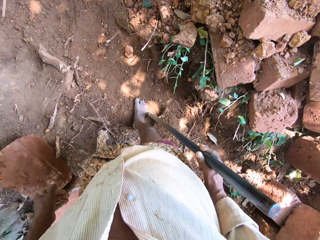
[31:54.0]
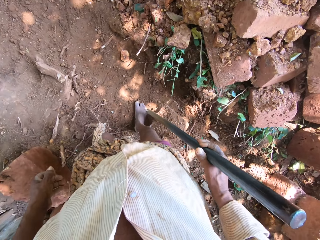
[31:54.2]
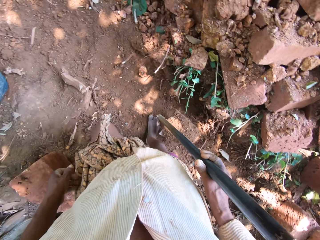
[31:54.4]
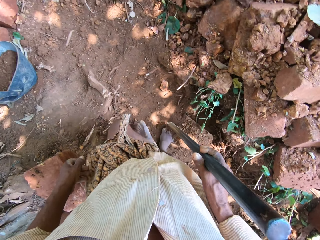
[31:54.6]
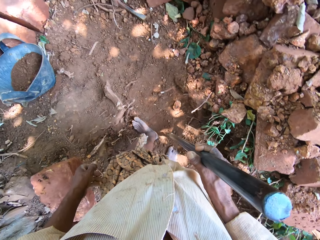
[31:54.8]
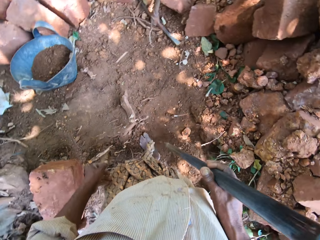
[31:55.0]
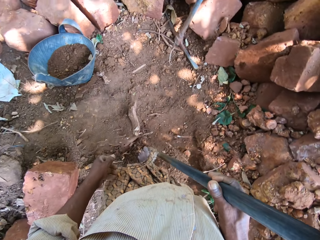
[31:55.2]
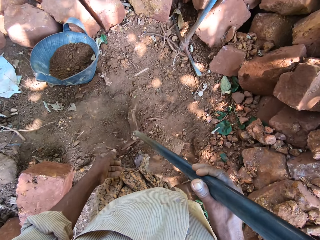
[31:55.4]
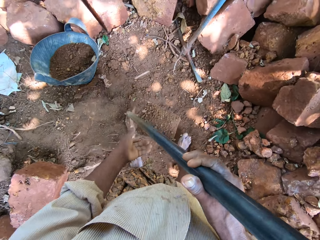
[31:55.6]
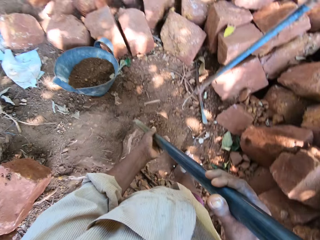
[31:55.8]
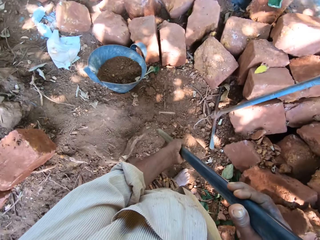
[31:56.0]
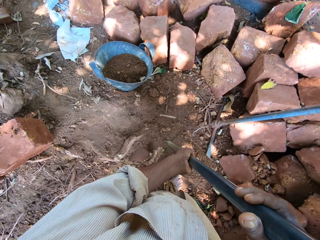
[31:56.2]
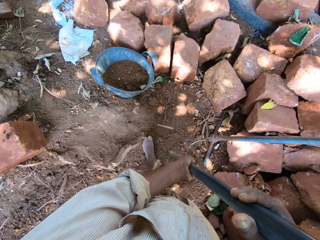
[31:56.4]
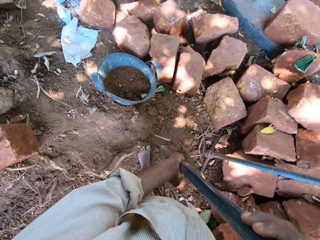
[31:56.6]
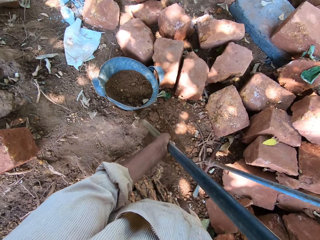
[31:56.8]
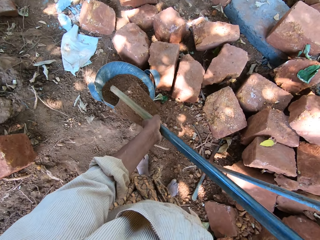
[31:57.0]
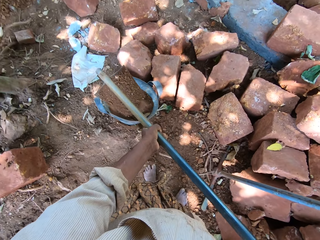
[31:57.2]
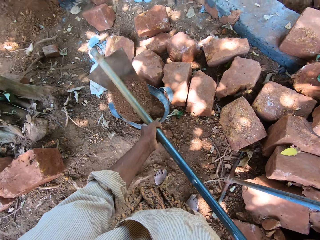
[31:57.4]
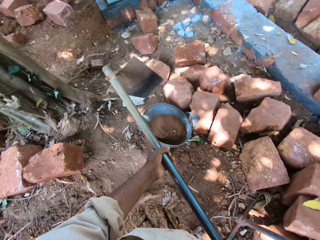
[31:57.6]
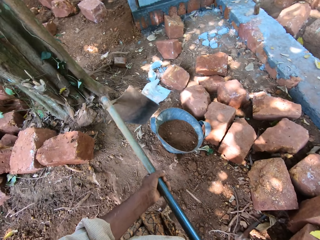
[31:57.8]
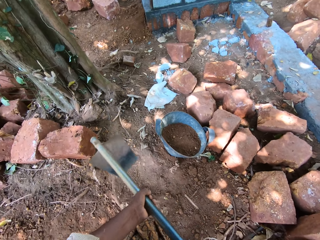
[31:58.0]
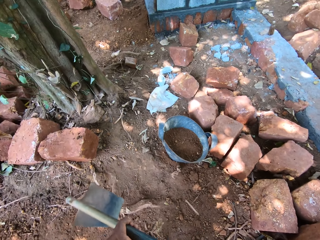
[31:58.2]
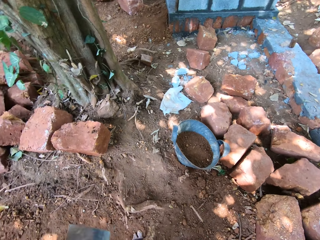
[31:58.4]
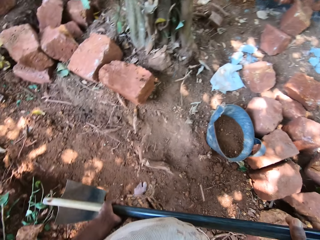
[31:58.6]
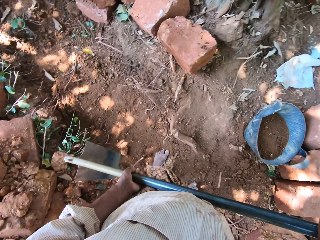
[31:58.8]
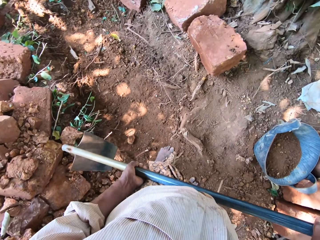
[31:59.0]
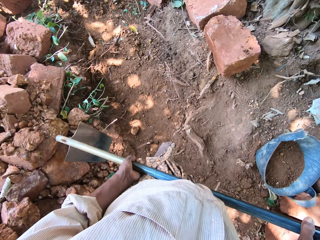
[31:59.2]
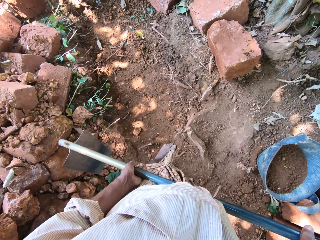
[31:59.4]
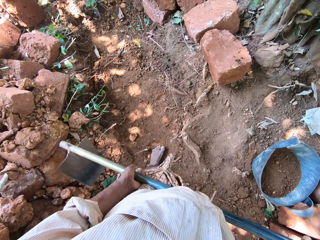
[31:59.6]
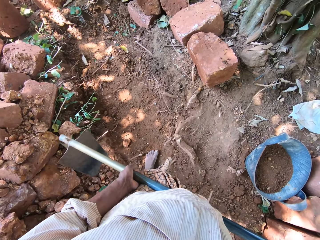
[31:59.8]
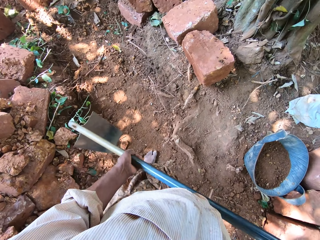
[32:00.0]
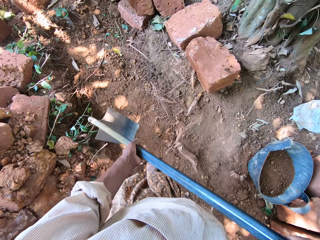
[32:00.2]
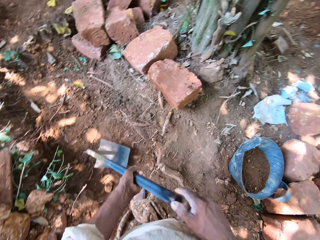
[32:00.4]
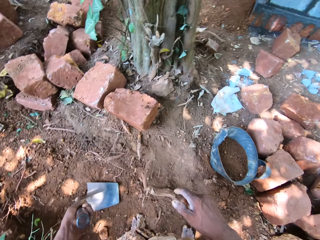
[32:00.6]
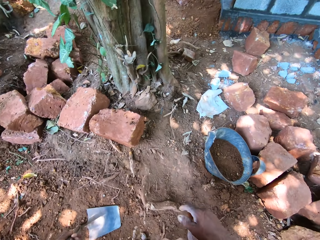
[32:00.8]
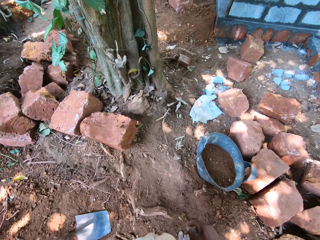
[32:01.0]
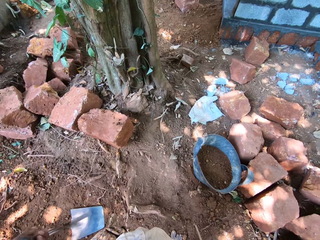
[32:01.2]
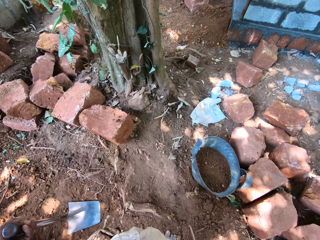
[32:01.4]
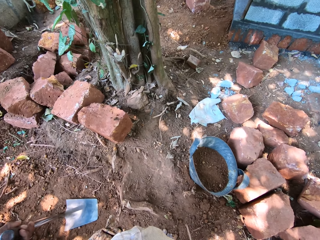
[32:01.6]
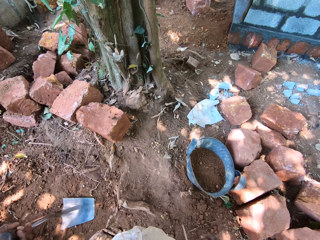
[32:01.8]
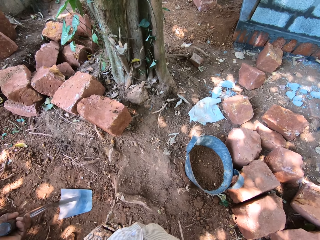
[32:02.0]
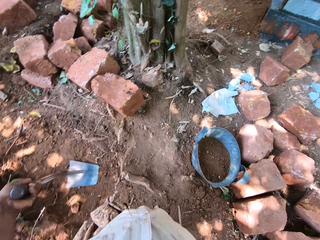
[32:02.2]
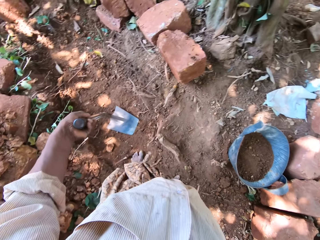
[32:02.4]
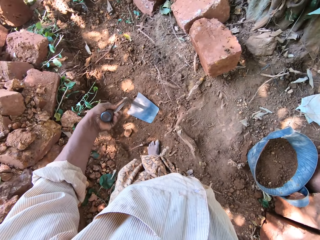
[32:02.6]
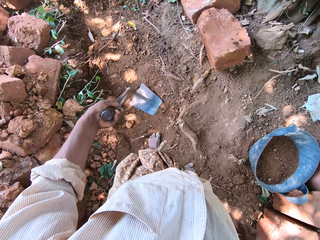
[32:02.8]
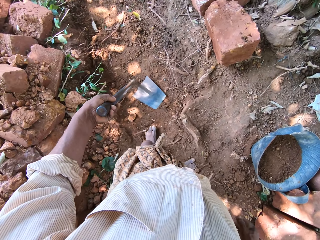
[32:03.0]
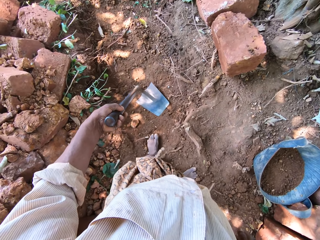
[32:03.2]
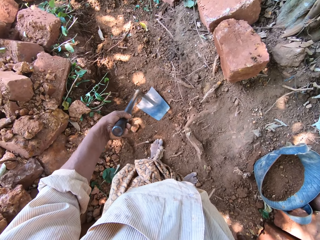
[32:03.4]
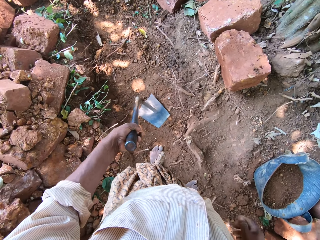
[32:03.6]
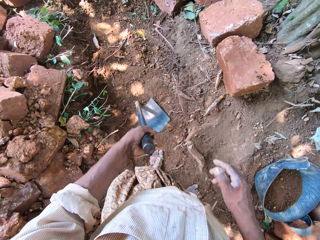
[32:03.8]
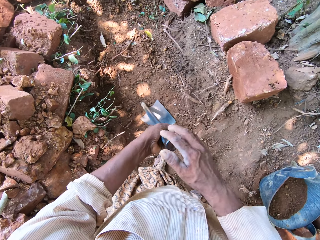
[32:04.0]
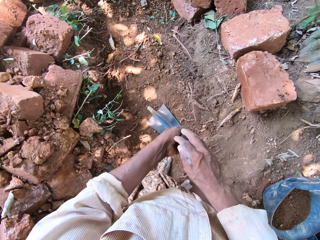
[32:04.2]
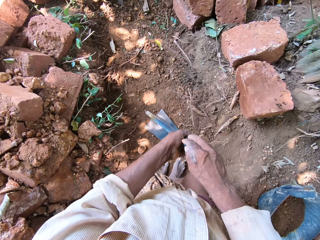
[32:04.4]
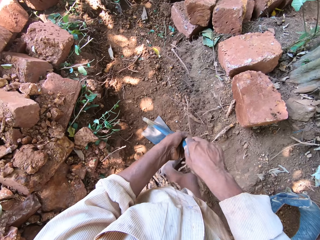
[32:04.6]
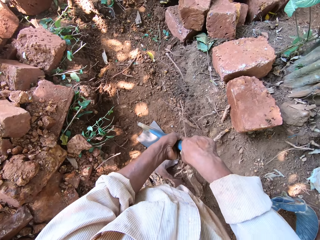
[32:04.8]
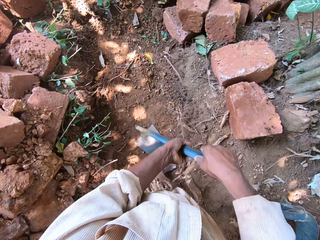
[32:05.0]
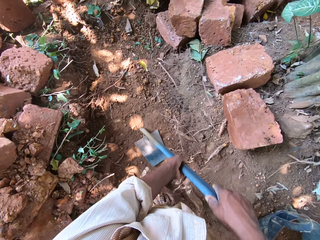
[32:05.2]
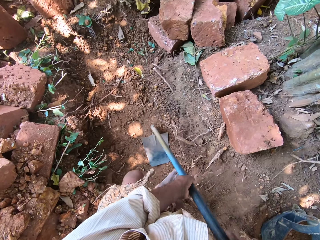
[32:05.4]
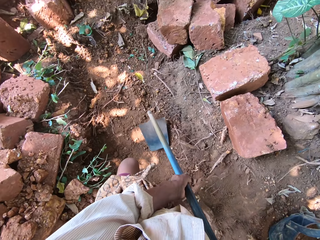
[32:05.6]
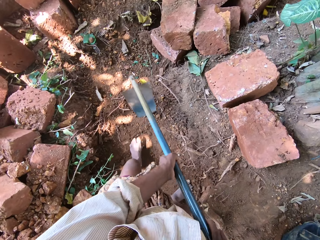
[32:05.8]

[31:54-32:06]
The camera wearer lifts up the hoe. He holds the hoe with his right hand. He pours sand from the hoe in both hands into the bag or bucket of sand on the ground. He drops the hoe in both hands on the ground. He holds the hoe with his left hand. He looks around.

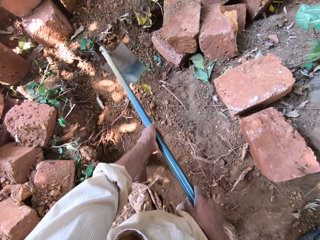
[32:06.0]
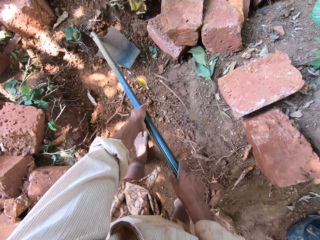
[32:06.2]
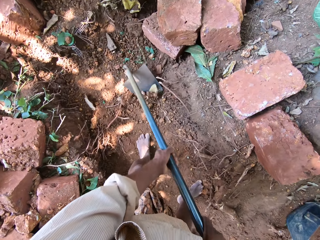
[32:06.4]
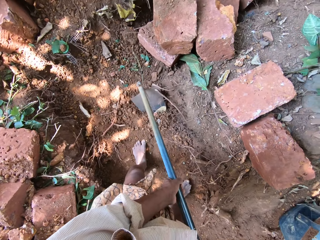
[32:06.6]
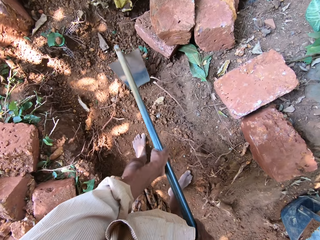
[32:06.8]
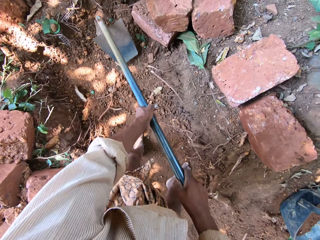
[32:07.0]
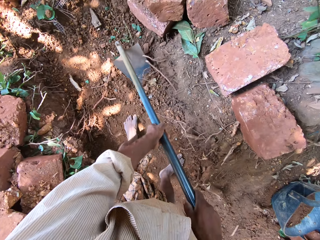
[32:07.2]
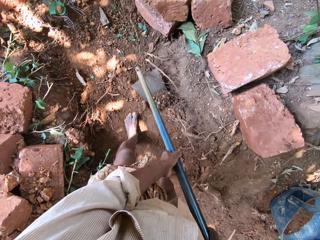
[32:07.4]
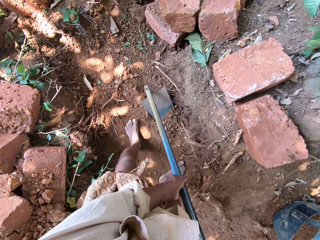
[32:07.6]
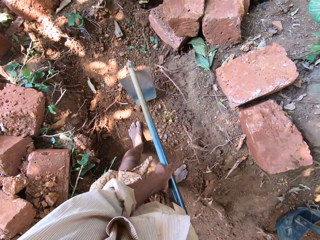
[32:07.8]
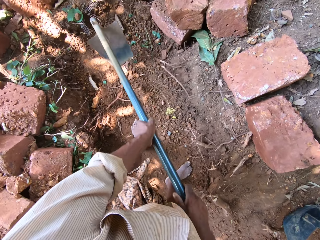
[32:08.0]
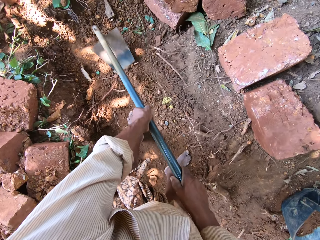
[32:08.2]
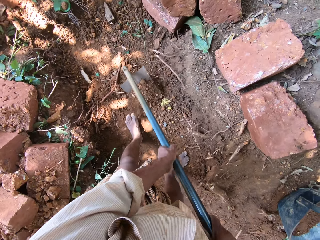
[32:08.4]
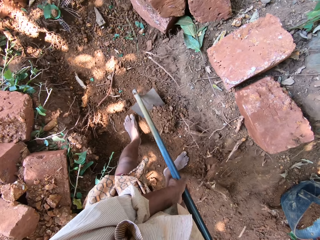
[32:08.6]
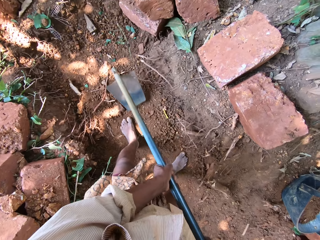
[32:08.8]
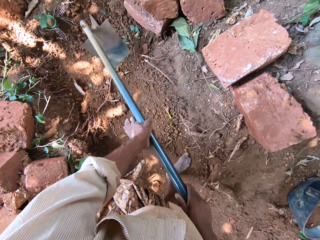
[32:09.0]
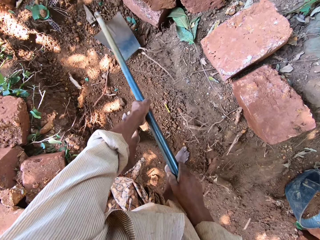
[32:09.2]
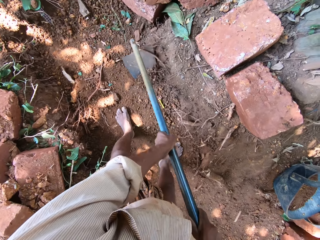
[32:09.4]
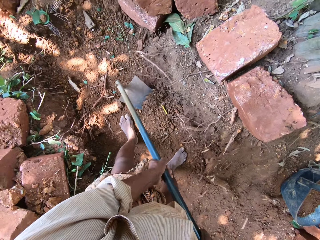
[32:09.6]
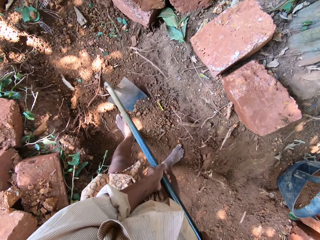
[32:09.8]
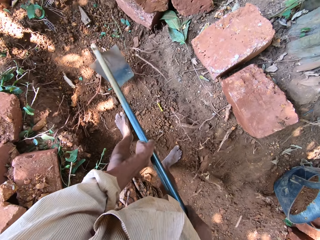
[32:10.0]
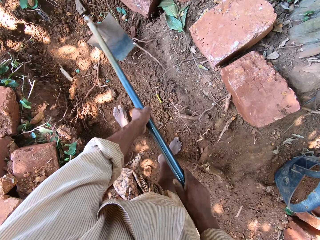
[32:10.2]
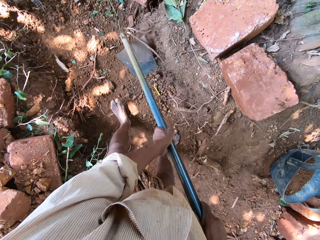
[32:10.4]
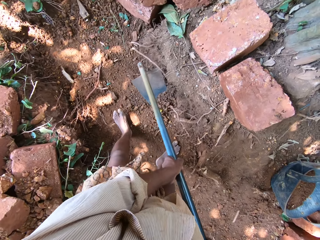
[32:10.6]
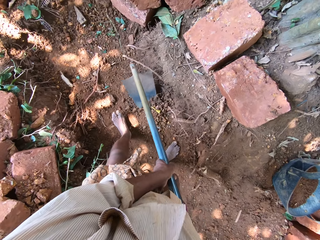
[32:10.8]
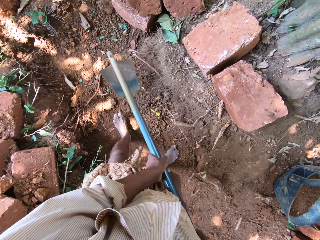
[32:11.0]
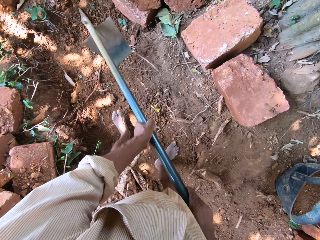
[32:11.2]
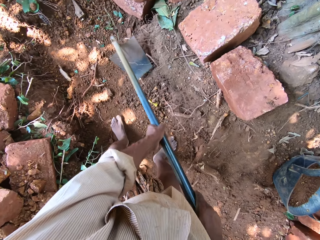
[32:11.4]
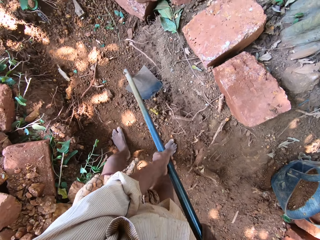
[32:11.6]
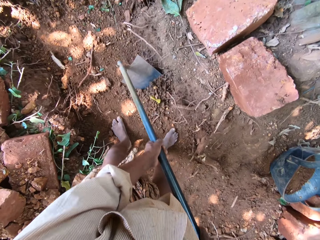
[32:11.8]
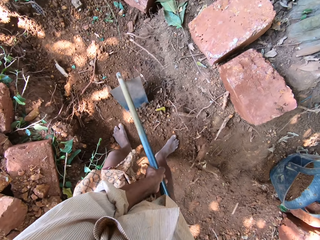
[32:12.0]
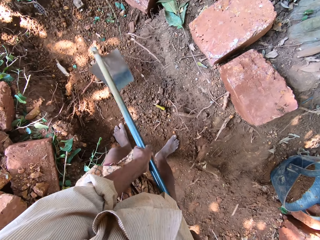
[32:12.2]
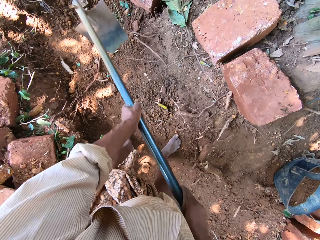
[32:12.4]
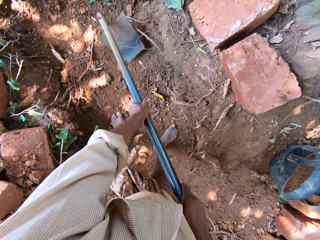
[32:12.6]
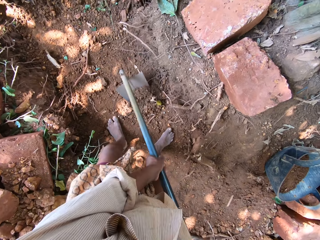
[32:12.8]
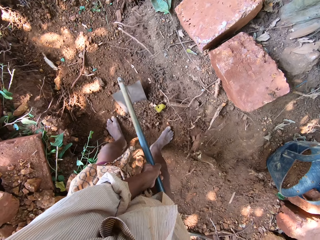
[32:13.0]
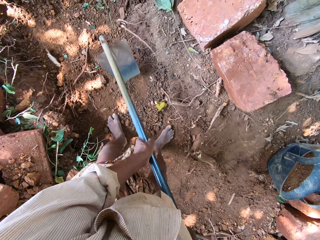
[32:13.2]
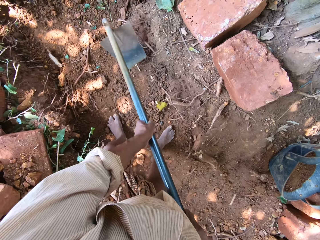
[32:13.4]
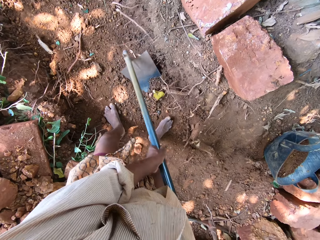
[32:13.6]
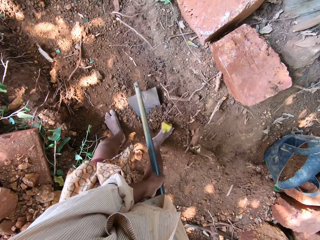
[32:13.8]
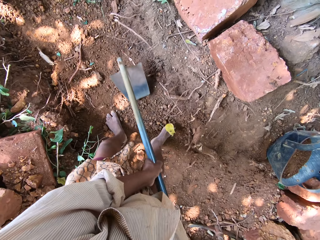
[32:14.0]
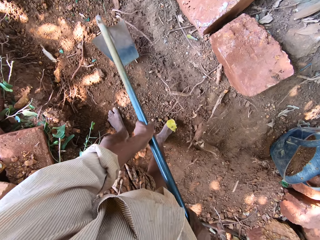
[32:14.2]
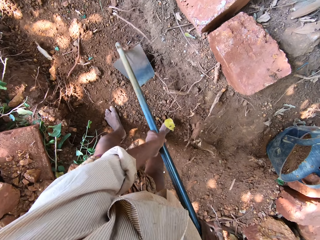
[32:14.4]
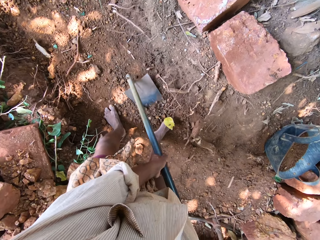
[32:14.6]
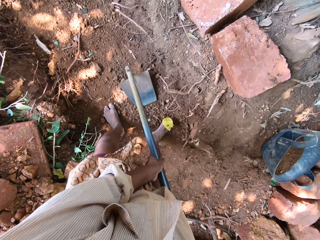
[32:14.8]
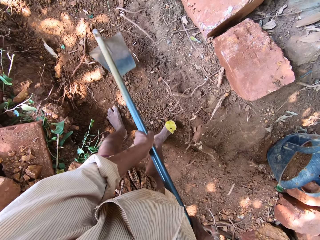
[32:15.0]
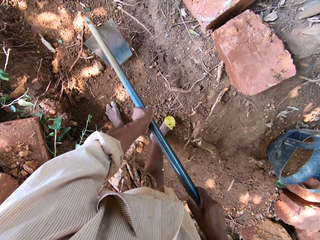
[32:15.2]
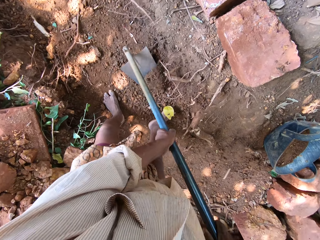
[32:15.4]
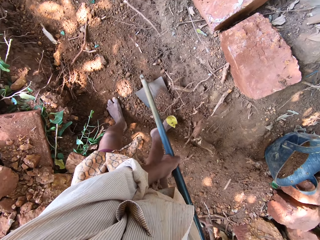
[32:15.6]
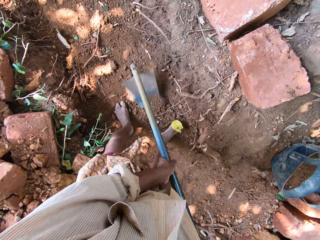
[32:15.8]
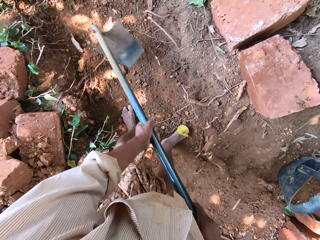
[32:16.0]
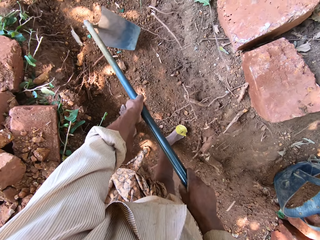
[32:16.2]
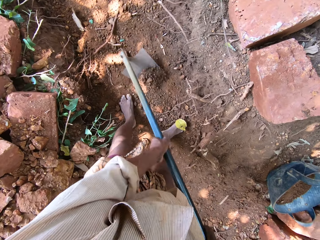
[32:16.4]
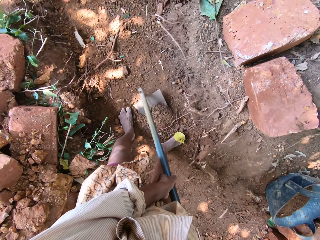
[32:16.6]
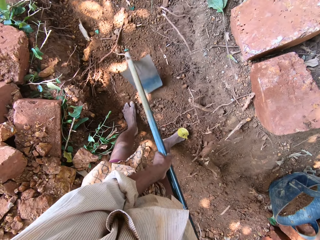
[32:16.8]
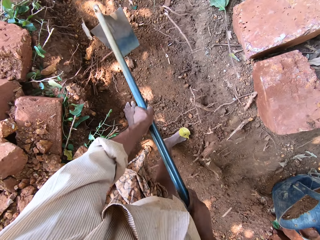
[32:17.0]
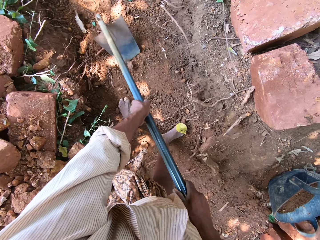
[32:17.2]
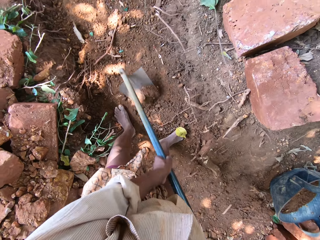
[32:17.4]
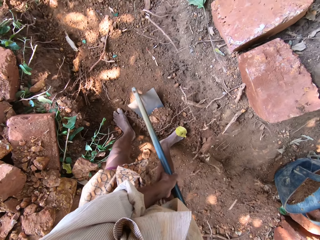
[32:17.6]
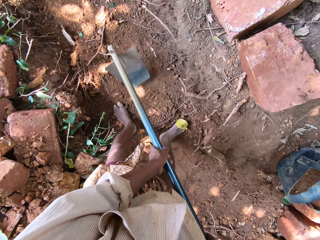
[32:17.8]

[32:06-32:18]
The camera wearer clears sand from the ground with the hoe in both hands.
